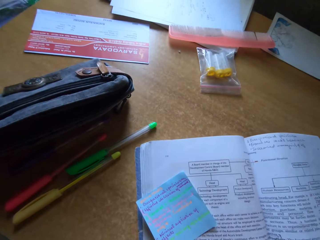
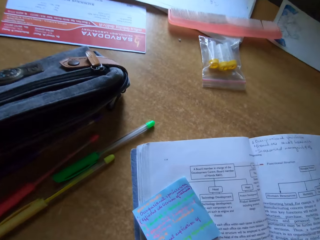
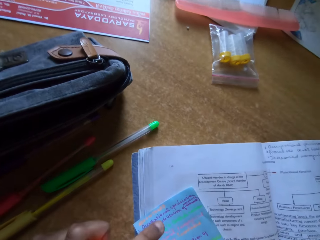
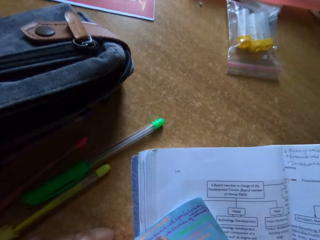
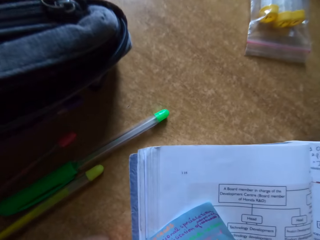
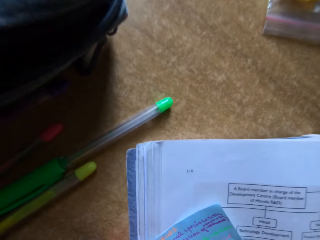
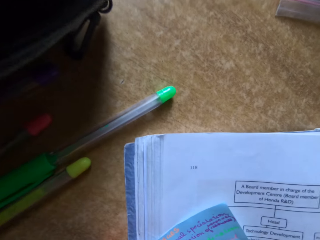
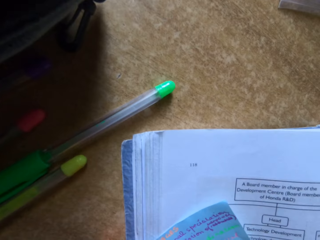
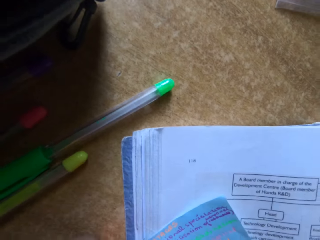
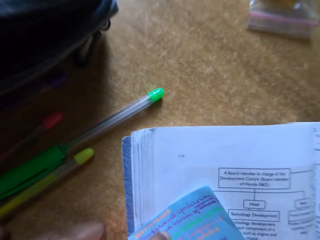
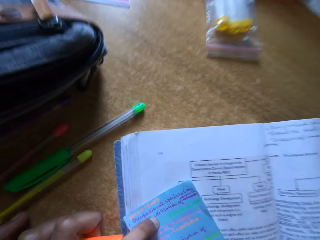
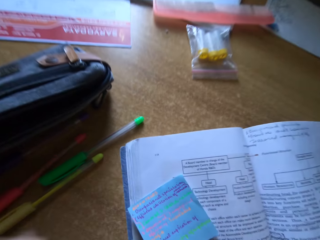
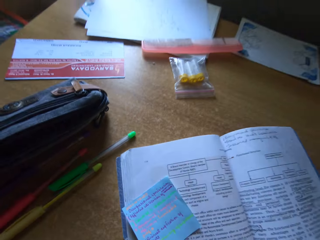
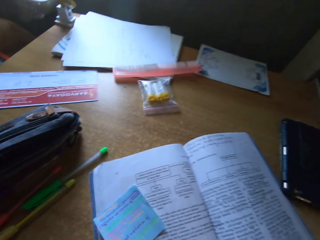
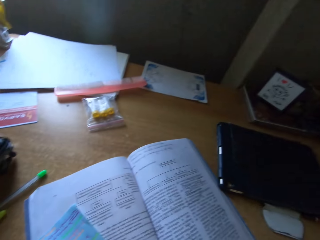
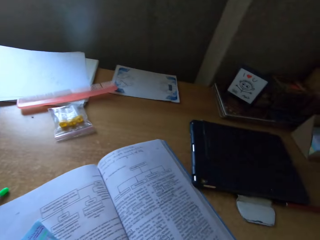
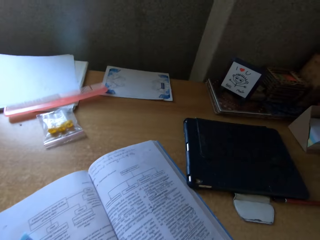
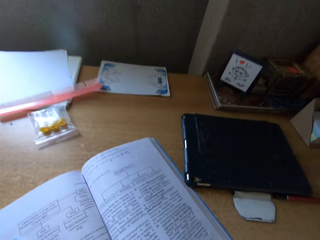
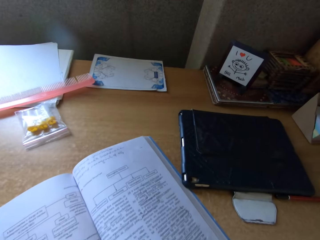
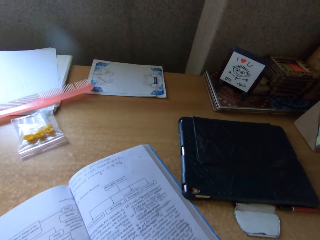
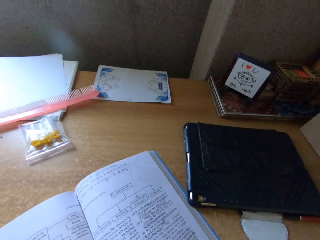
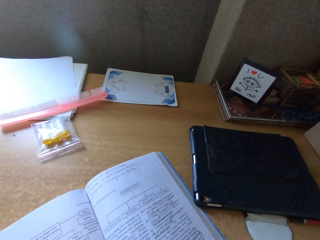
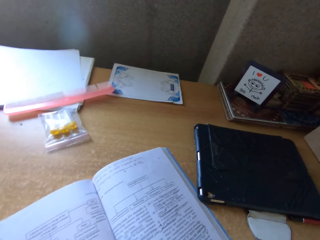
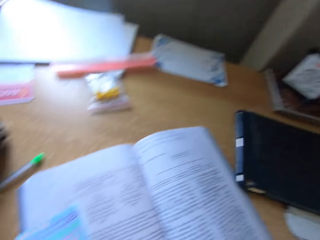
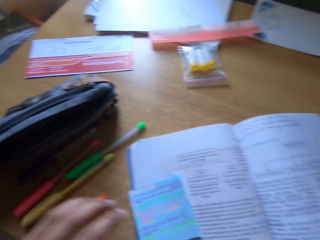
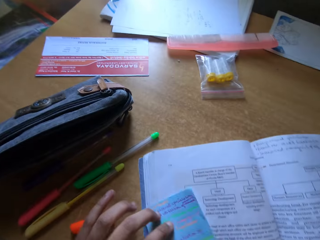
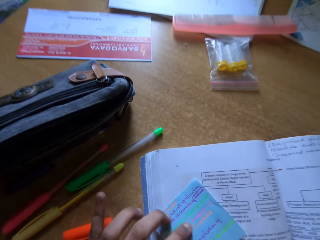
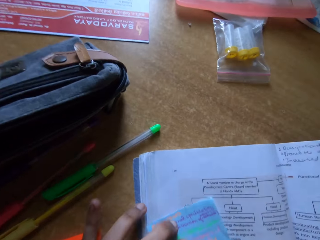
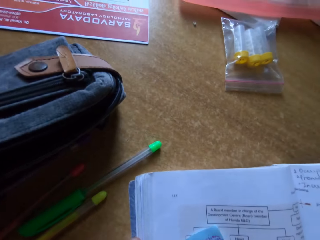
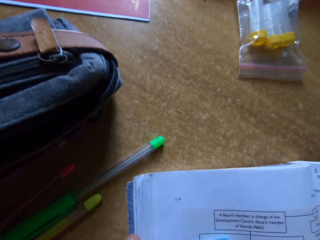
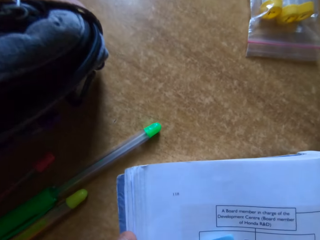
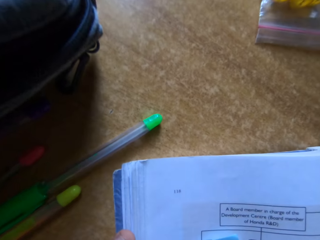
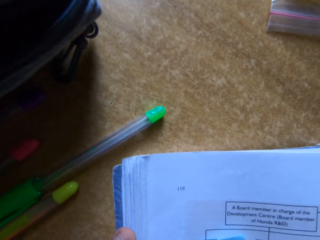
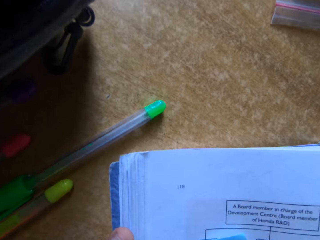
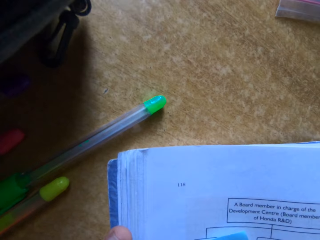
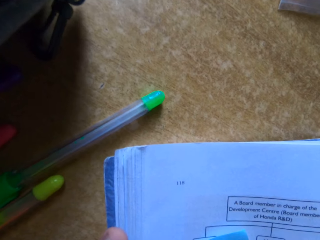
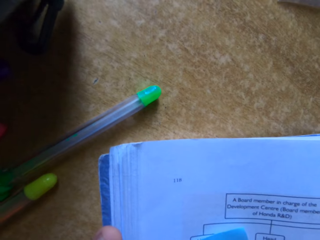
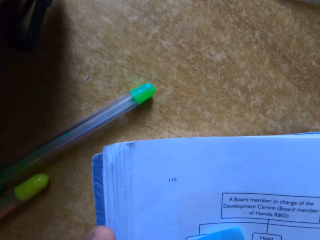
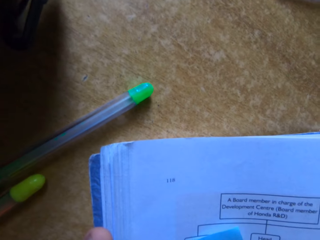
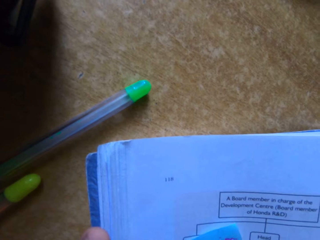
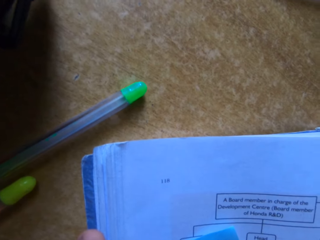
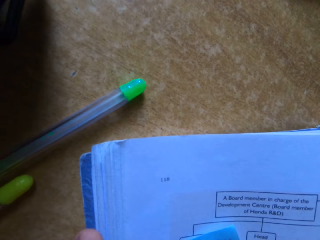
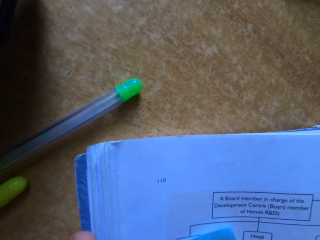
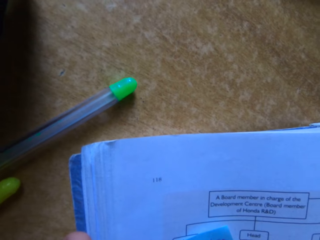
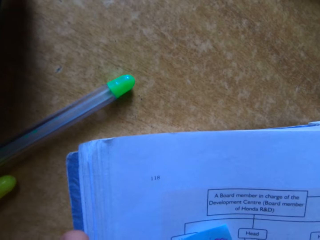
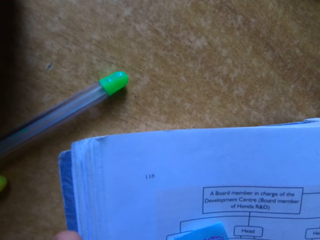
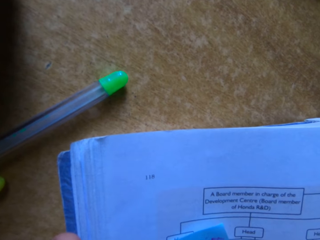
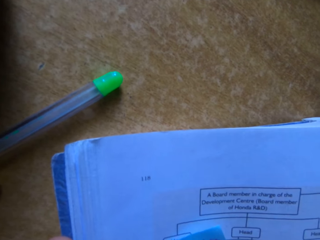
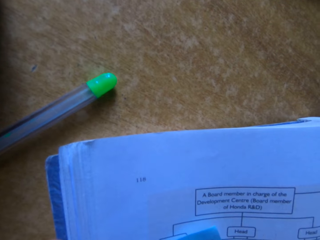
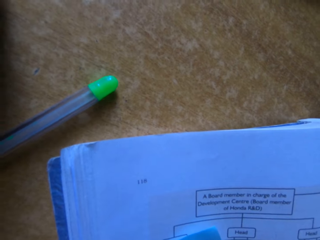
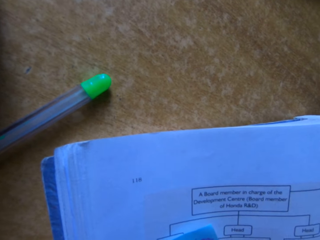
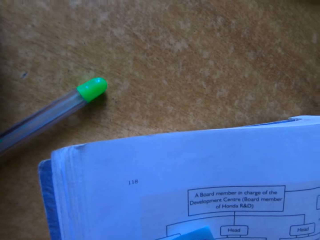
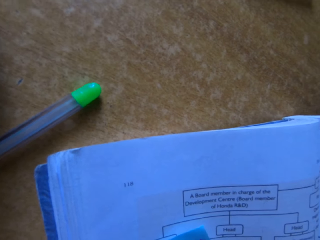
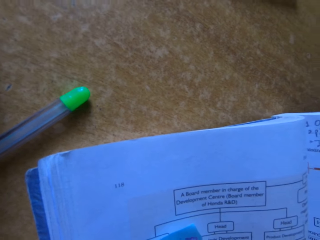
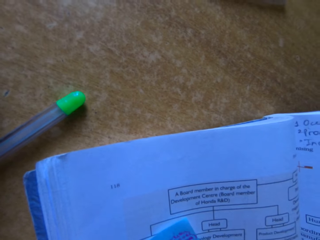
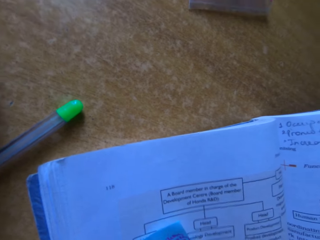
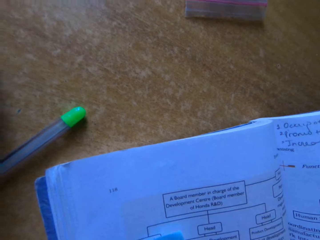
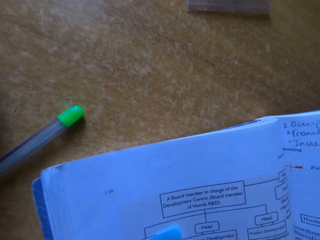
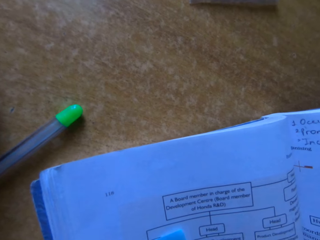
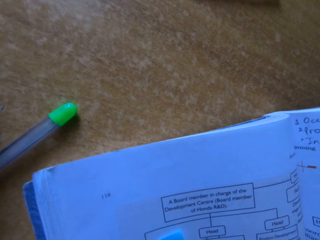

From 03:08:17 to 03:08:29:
The camera wearer holds pens on the table. They write on the paper. They read the book. They look around. They write on the paper.

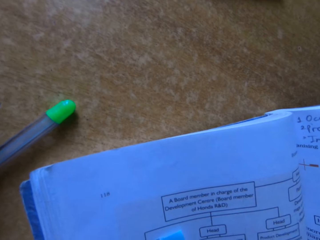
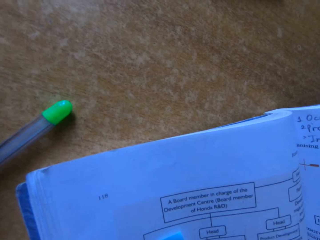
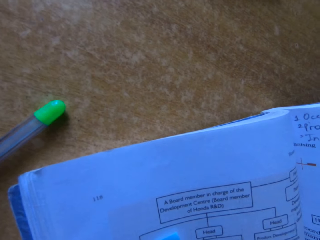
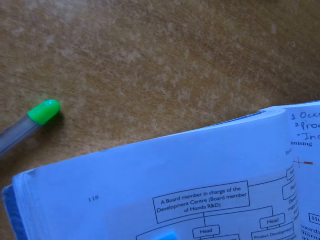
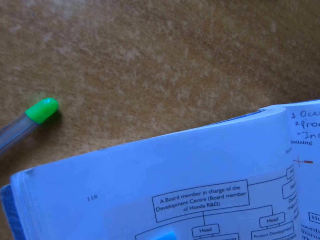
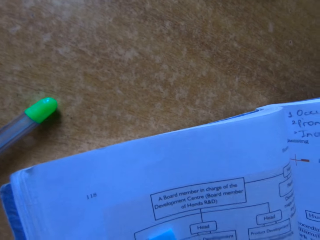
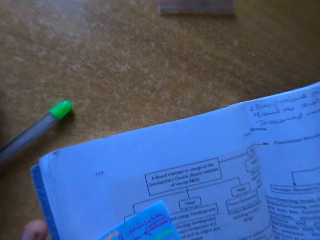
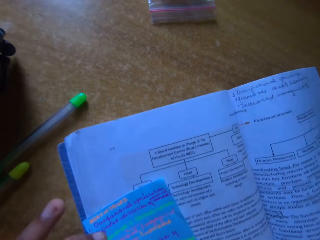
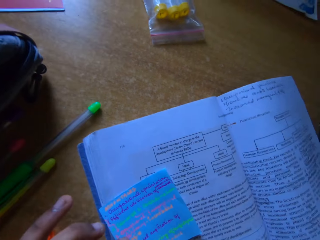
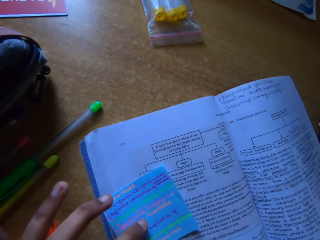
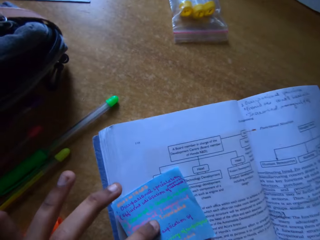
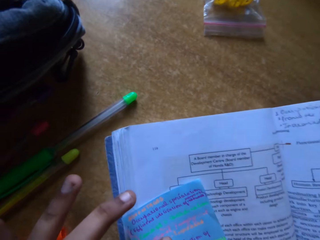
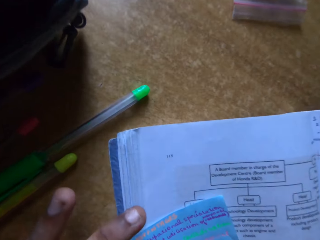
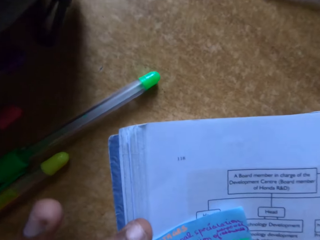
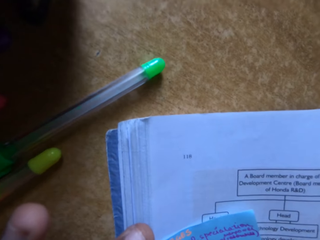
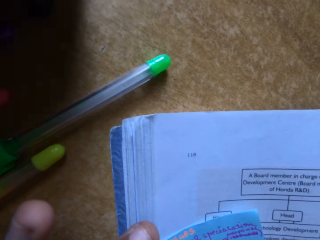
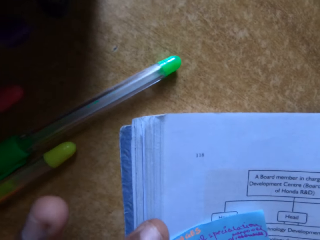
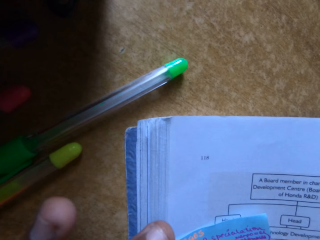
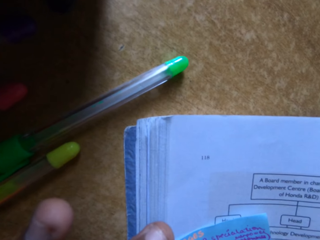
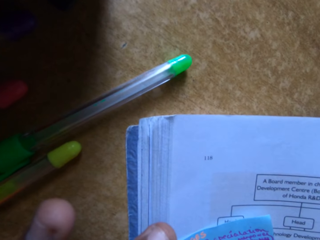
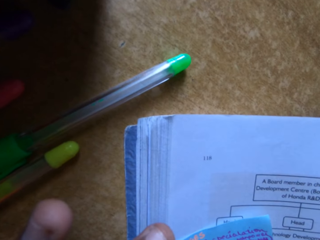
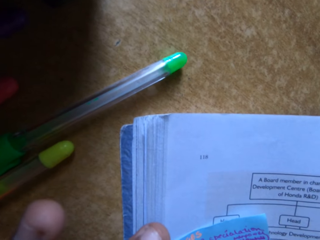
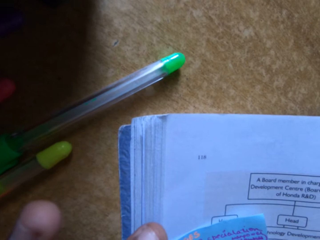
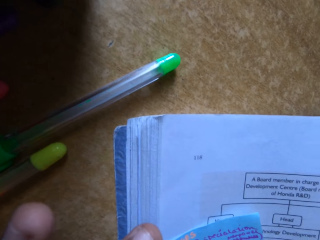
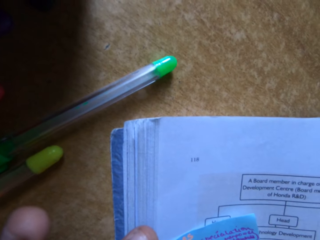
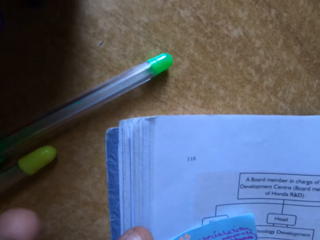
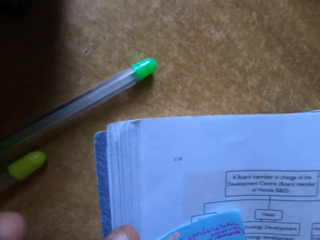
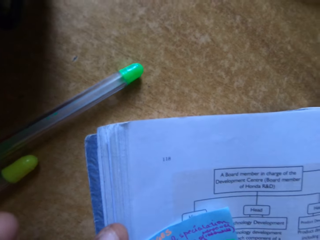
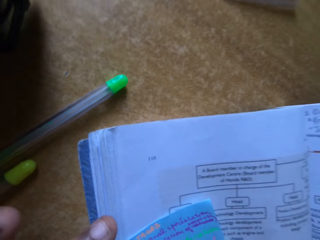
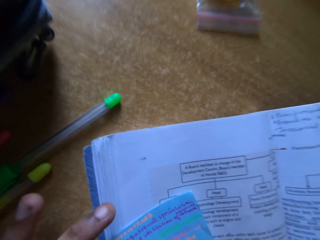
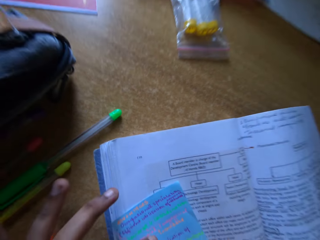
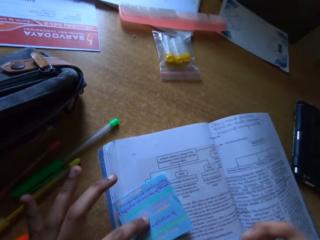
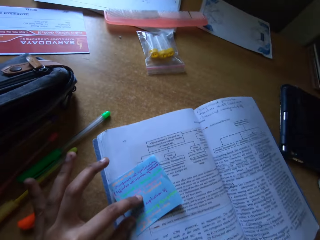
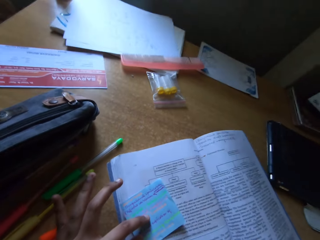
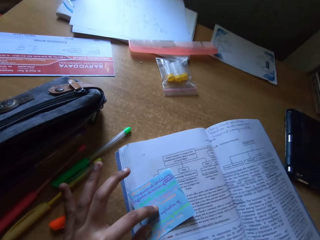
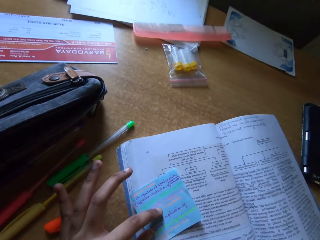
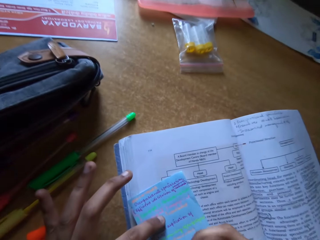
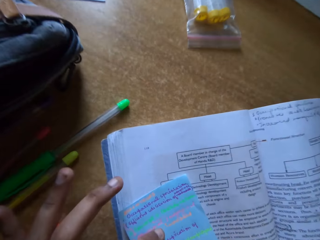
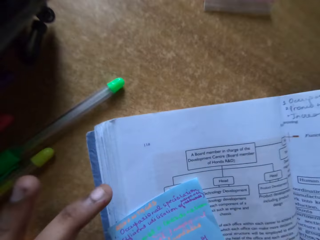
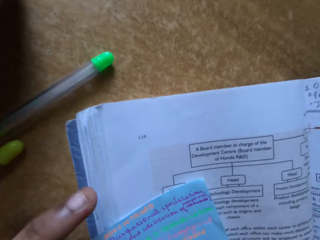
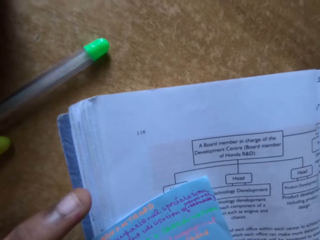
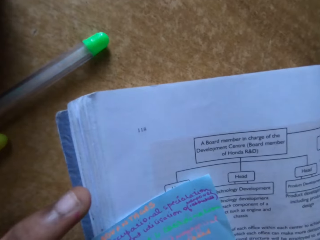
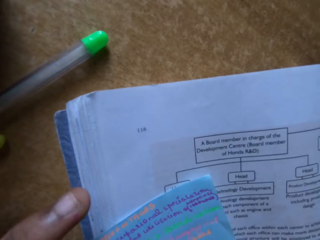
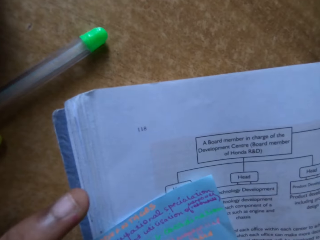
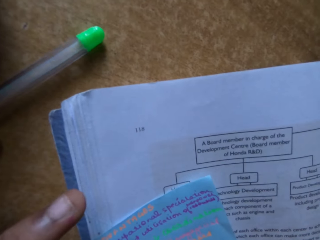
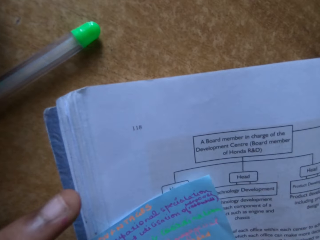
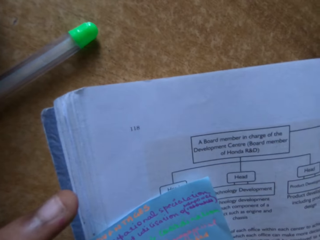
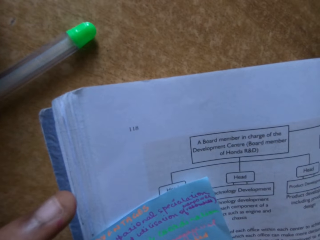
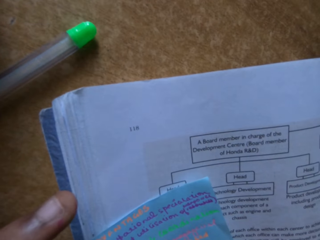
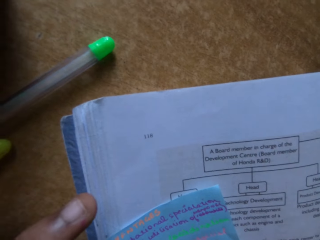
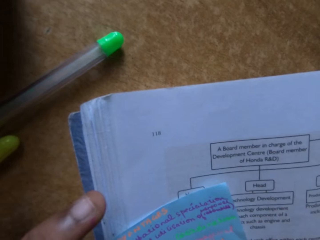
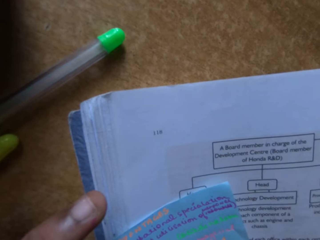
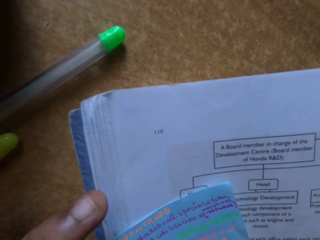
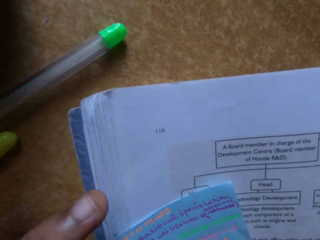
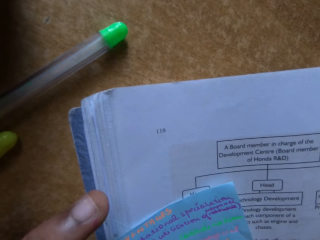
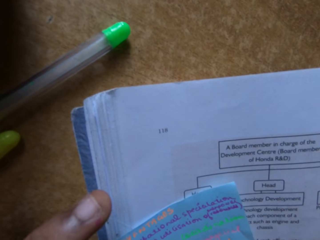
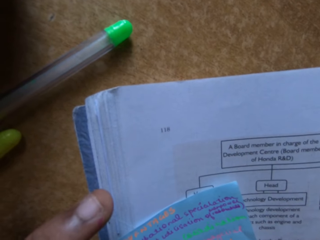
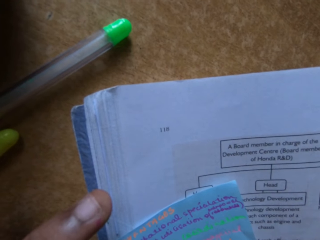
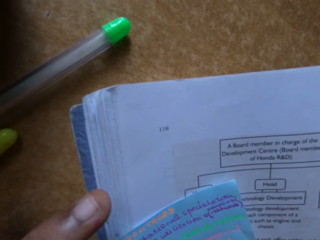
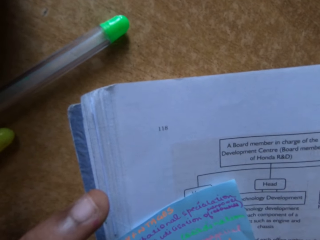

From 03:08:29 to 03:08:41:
The camera wearer writes on the piece of paper.
